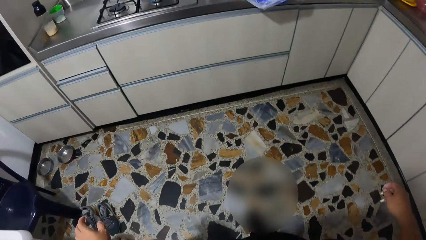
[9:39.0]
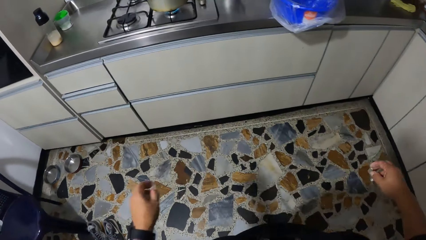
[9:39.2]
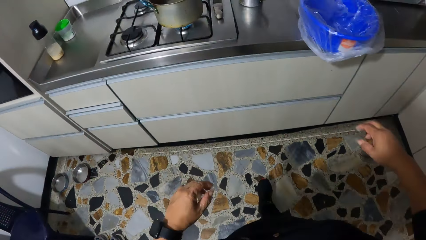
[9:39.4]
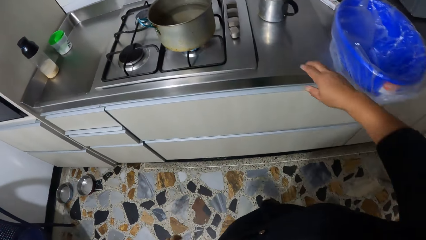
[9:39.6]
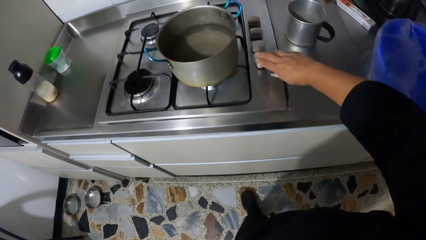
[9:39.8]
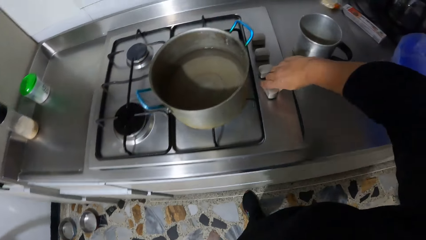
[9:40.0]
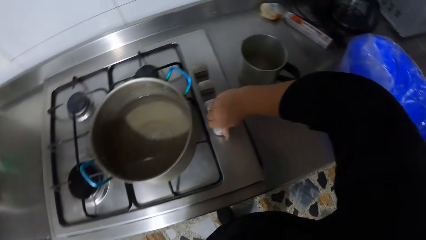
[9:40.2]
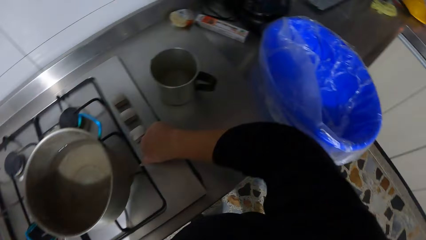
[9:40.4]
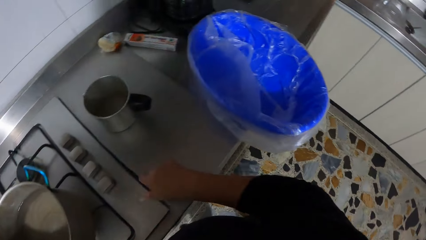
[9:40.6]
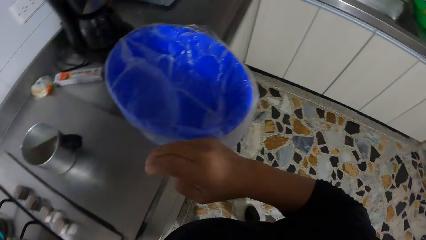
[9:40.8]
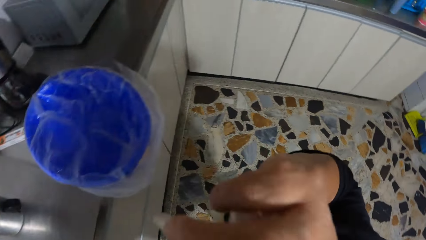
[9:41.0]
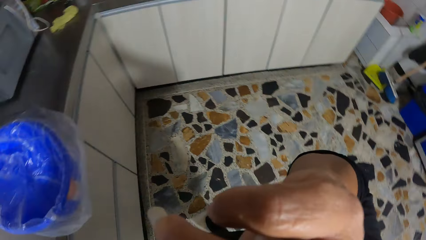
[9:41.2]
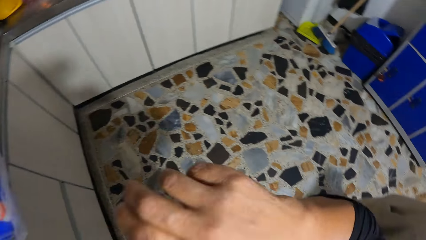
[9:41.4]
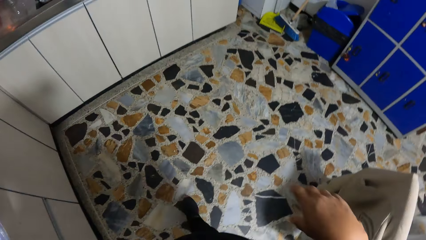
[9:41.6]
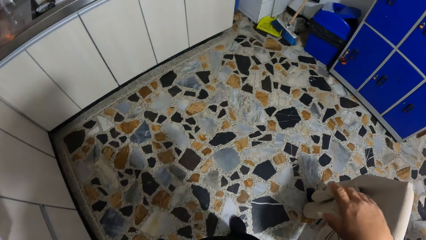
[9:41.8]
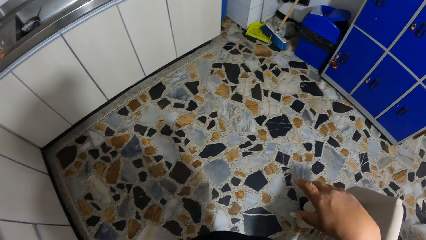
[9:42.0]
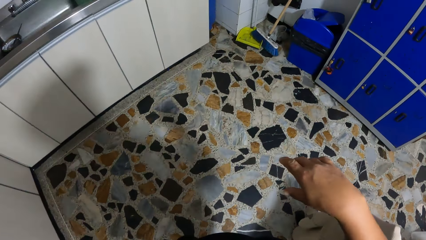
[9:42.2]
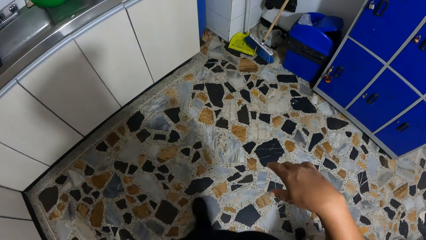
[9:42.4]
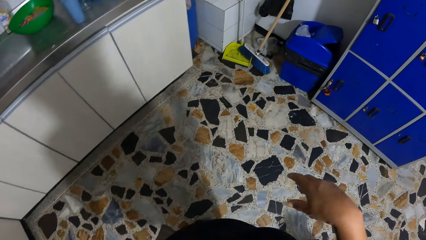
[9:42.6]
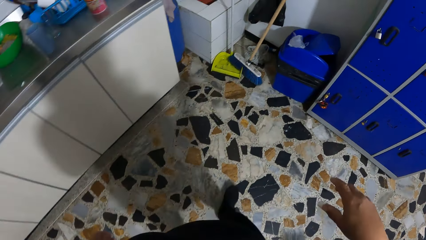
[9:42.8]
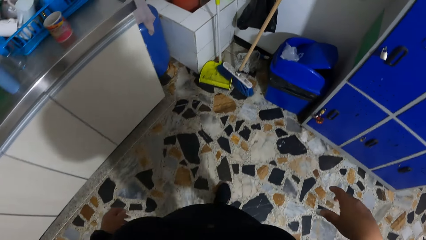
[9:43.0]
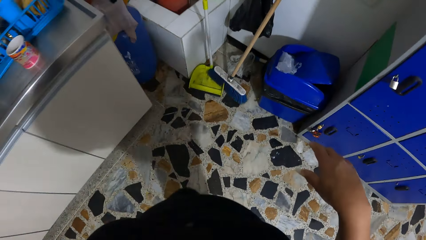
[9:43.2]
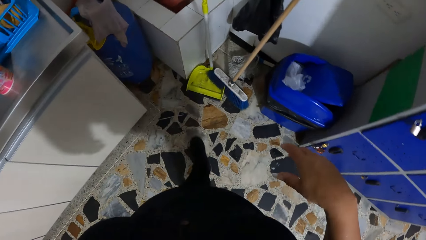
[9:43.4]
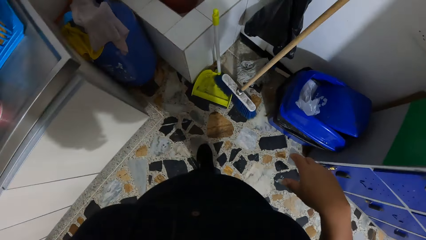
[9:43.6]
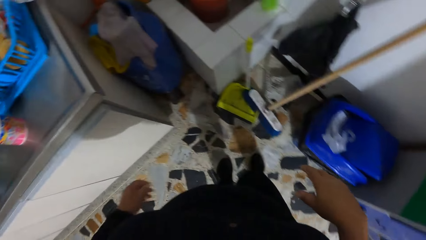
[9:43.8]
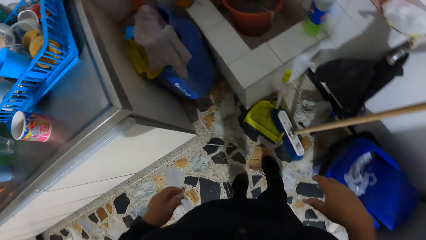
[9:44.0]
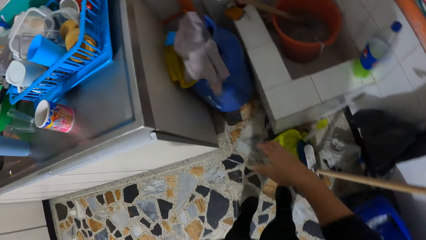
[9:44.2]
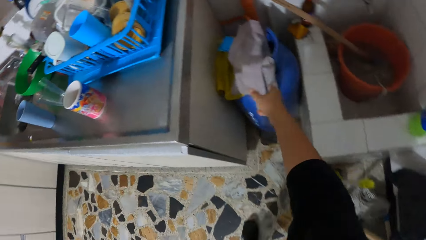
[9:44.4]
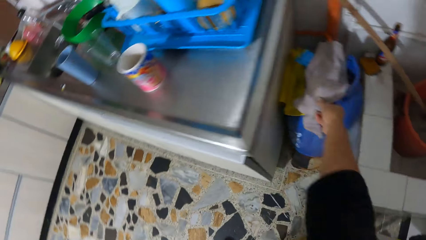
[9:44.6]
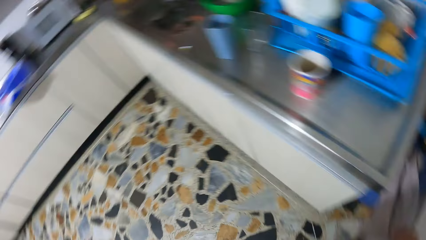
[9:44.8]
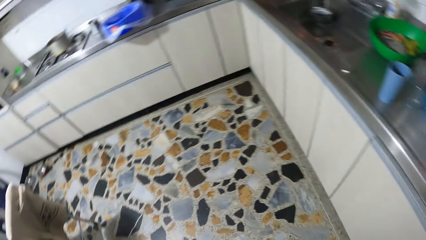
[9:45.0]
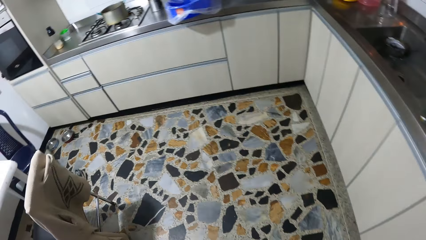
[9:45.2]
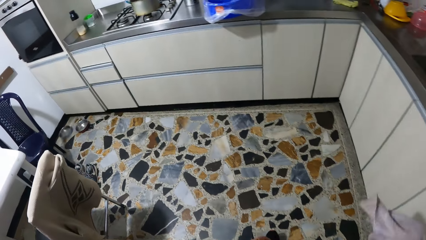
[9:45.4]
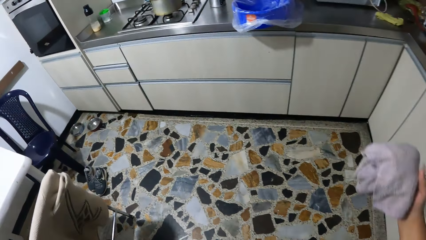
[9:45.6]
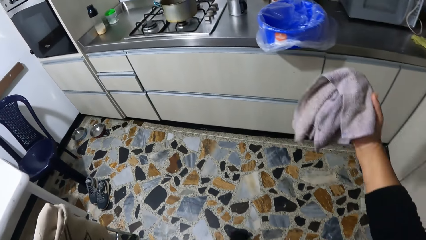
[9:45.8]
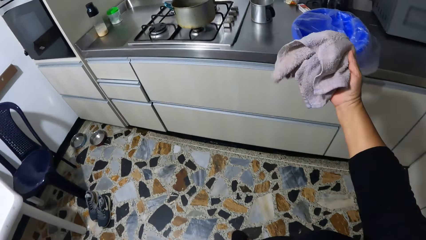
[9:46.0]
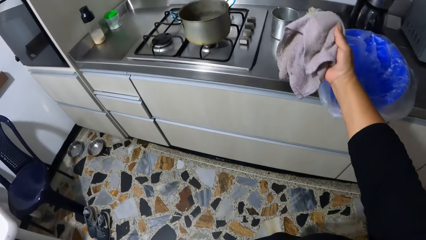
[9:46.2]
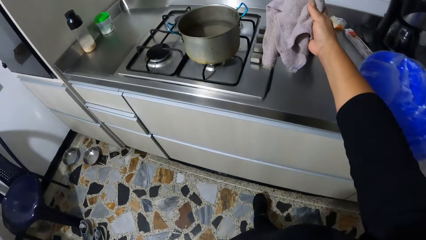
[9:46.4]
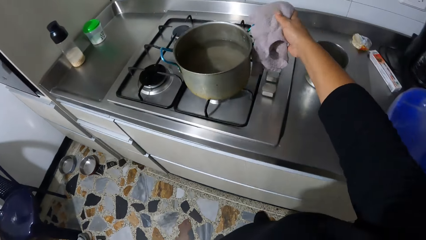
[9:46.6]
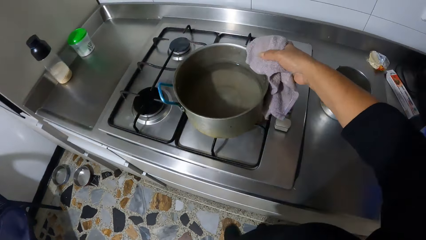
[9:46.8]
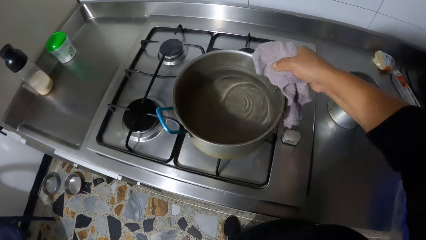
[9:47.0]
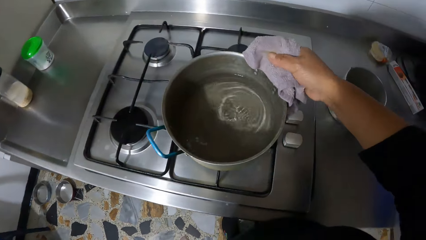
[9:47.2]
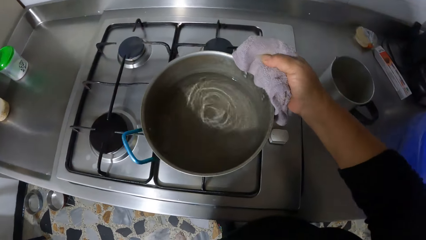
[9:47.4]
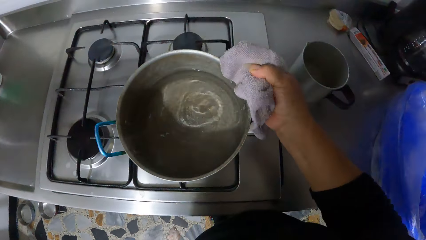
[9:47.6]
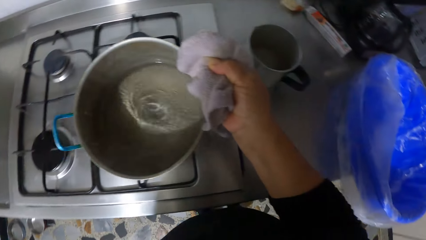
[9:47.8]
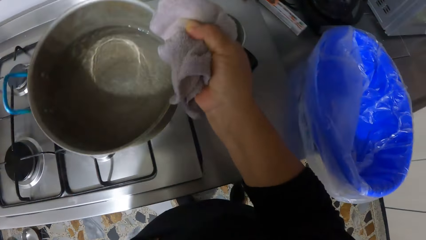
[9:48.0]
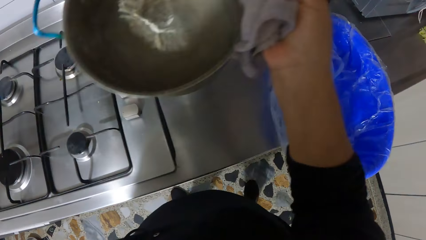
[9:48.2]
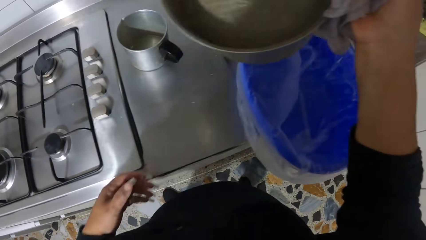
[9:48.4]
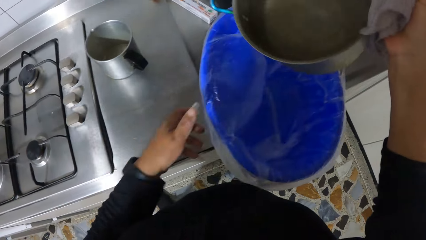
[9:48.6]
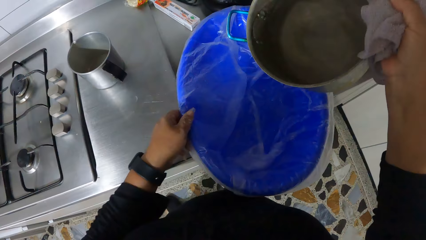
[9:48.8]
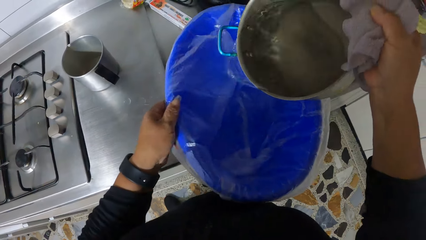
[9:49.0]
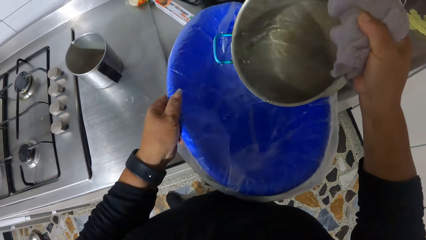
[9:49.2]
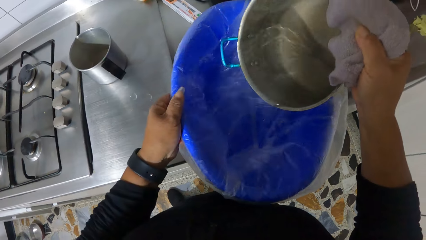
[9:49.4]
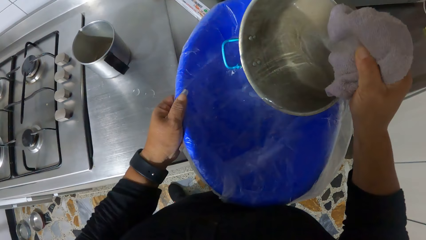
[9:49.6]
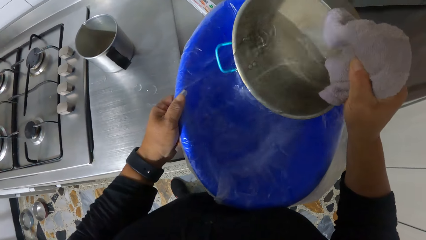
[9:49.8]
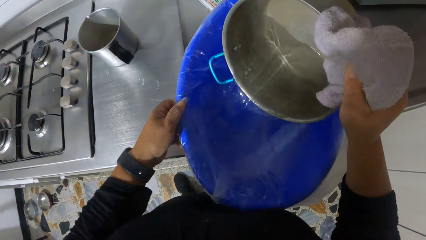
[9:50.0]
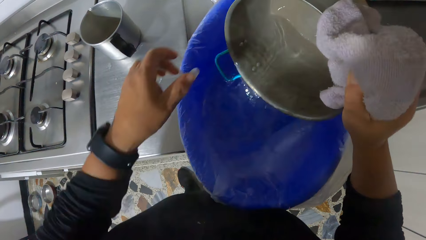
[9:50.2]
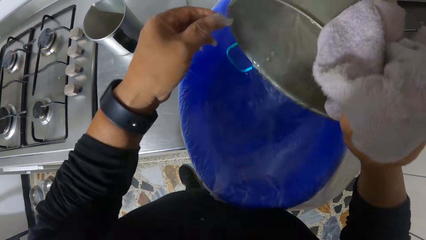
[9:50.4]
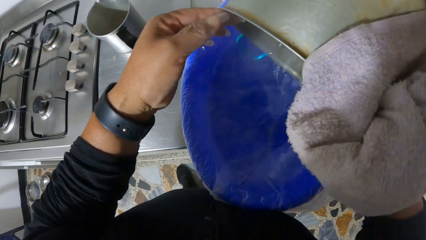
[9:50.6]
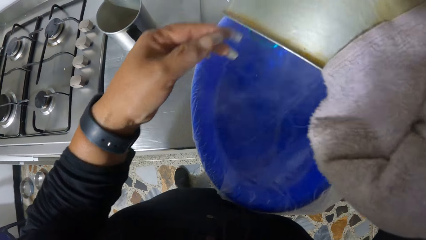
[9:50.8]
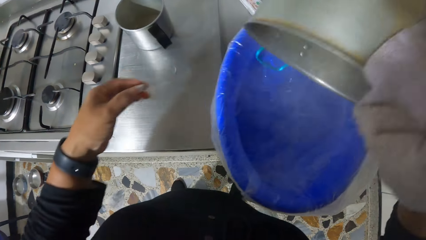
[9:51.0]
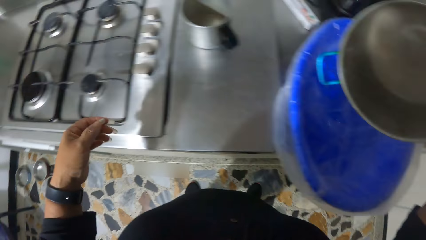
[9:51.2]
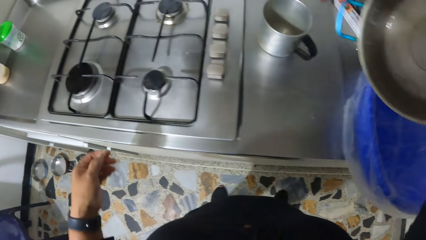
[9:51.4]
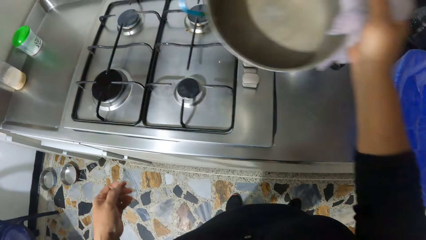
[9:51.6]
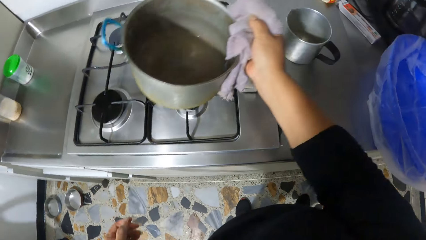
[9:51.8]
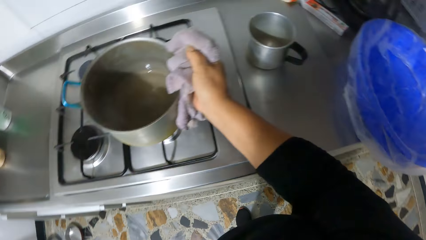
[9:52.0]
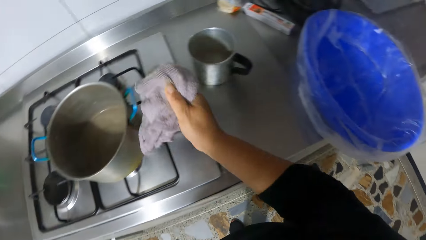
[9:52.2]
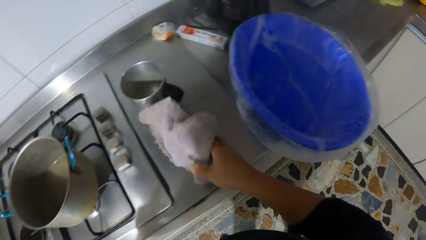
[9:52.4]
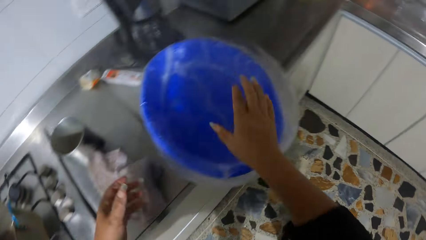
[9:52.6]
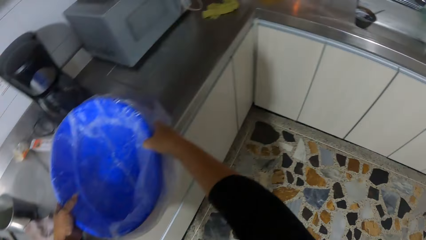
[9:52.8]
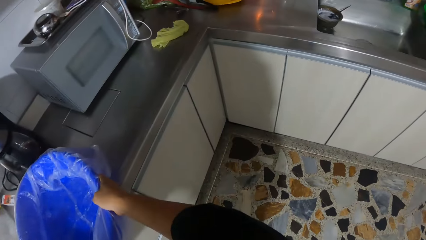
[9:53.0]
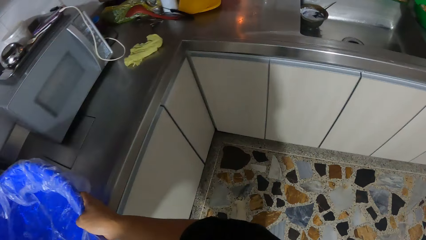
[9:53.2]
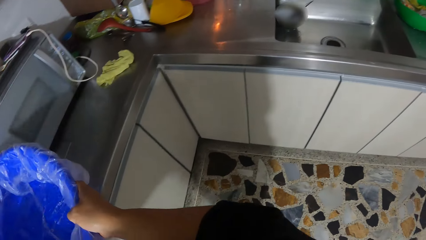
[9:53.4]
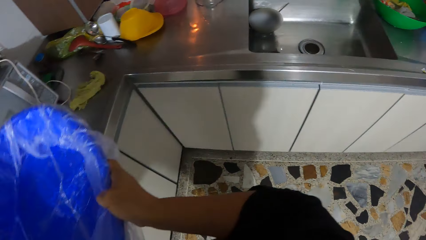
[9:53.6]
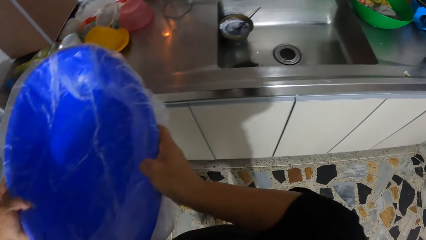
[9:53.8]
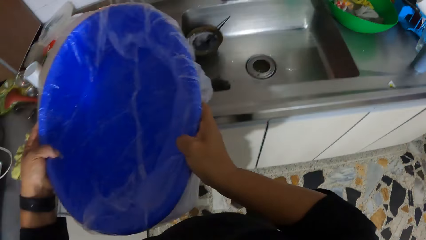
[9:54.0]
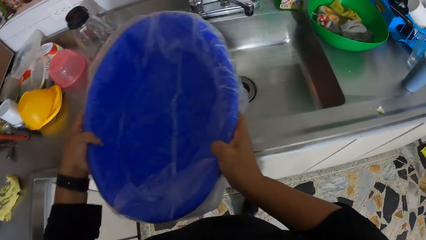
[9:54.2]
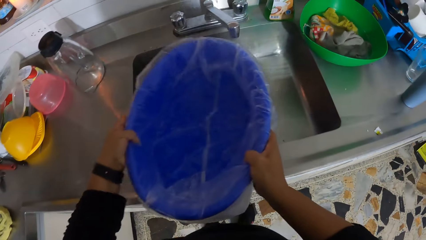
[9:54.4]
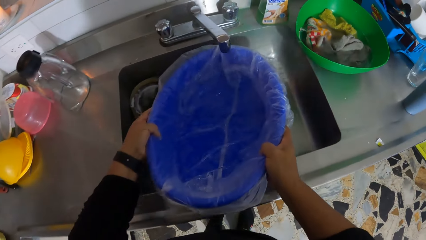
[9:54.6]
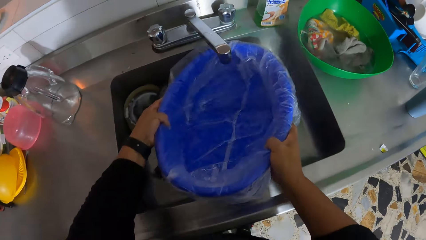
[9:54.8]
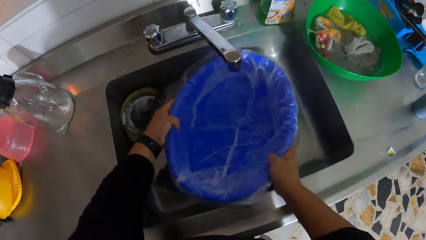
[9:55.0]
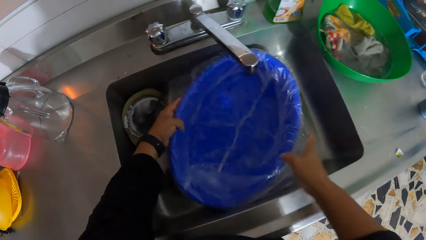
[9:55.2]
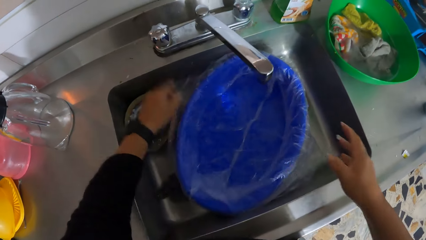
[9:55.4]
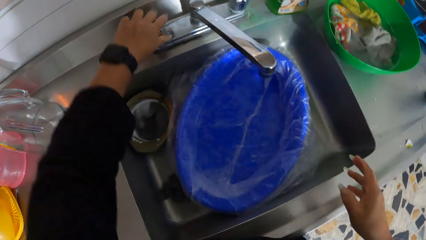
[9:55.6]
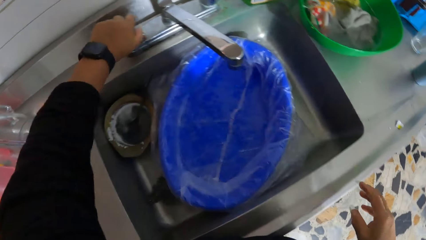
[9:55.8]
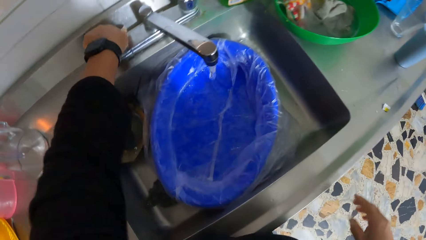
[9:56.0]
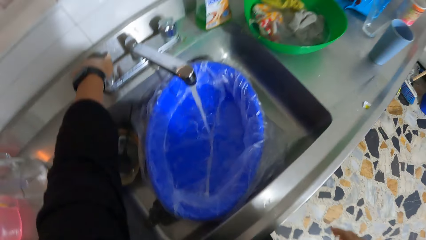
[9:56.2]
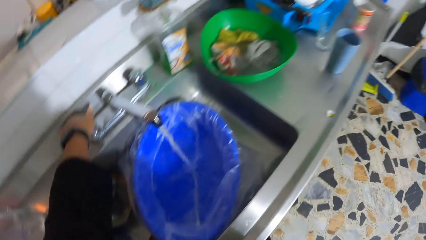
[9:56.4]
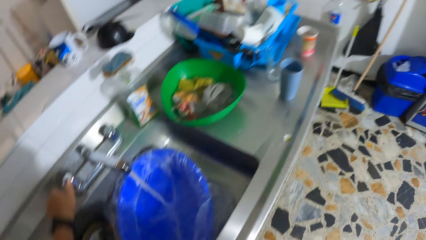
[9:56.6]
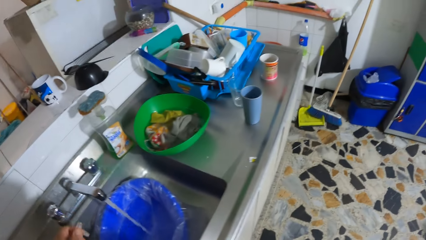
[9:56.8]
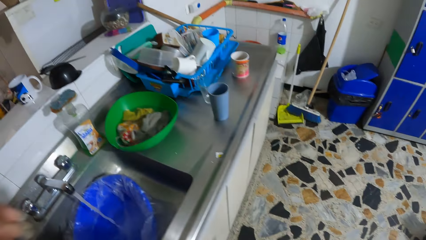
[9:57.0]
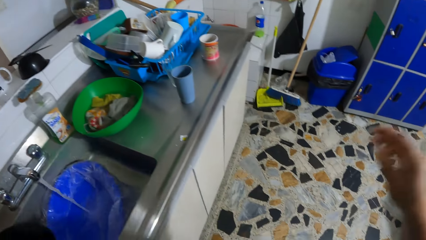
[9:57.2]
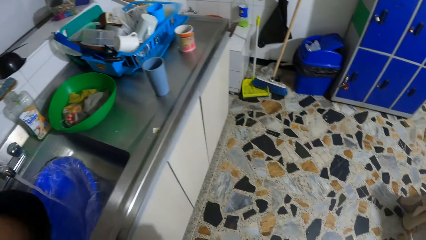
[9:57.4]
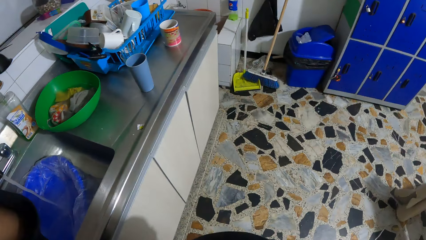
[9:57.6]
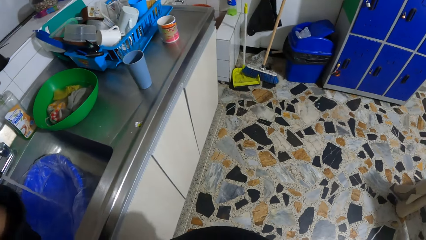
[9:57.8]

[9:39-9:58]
The camera wearer holds the chair. She turns off the switch of a cooker in the kitchen with her right hand. She touches her face with her right hand. She takes a towel from a gas cylinder with her right hand. She walks around. She holds the cooking pot with the towel. She lifts the pot from the cooker with the towel in her right hand. She lifts a bucket from the kitchen countertop with her left hand. She pours water from the pot in her right hand into the bucket on the kitchen countertop. She touches the pot with her left hand. She puts the pot in her right hand on the cooker. She drops the towel in her right hand on the kitchen countertop. She lifts the bucket from the kitchen countertop with both hands. She drops the bucket in her hands into the kitchen sink. She turns on the tap of the kitchen sink with her left hand.
